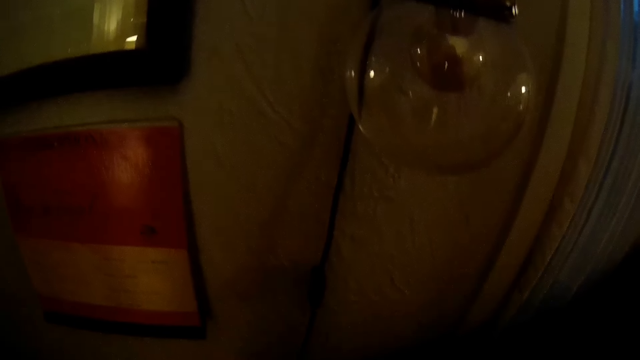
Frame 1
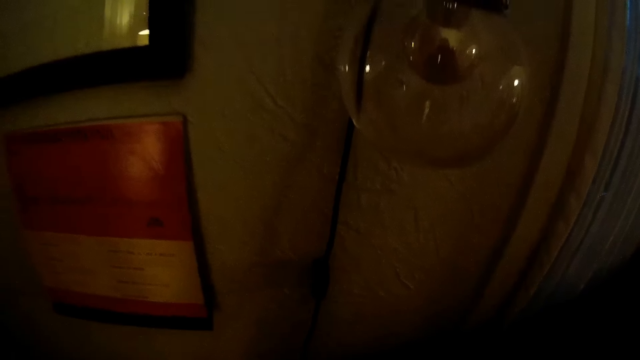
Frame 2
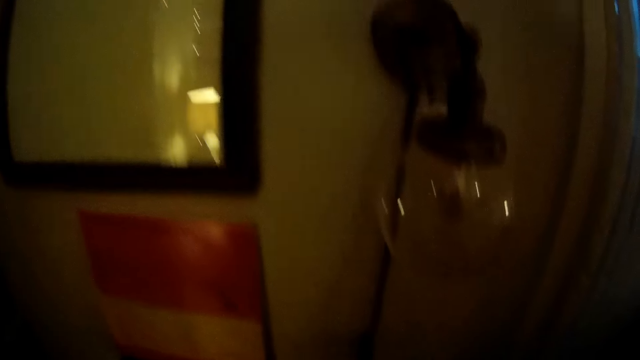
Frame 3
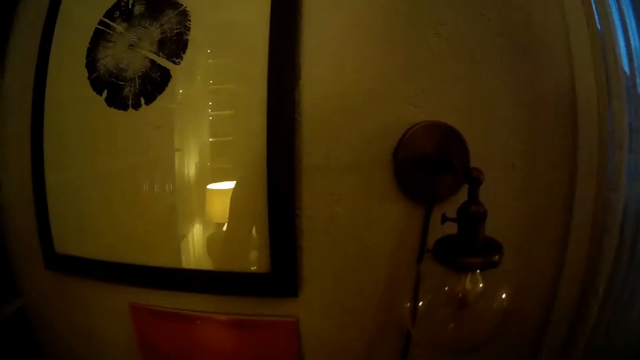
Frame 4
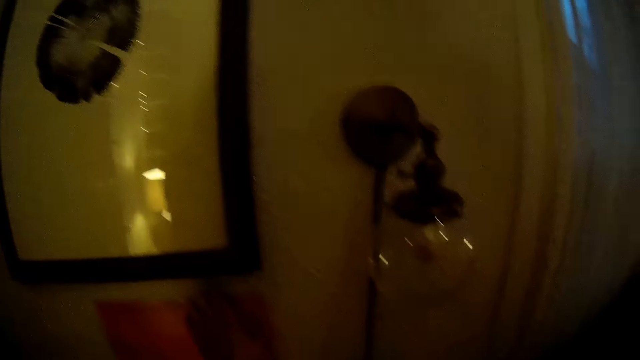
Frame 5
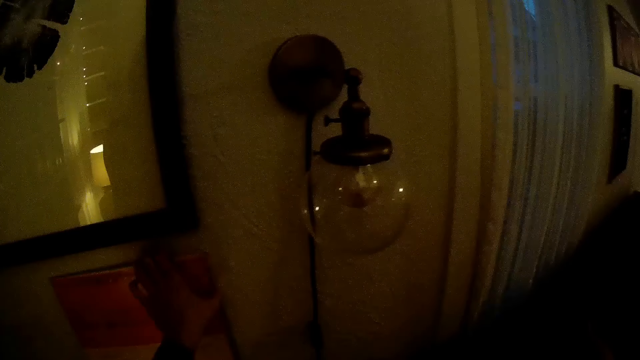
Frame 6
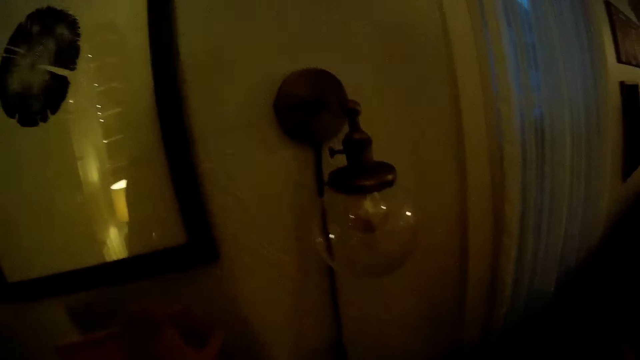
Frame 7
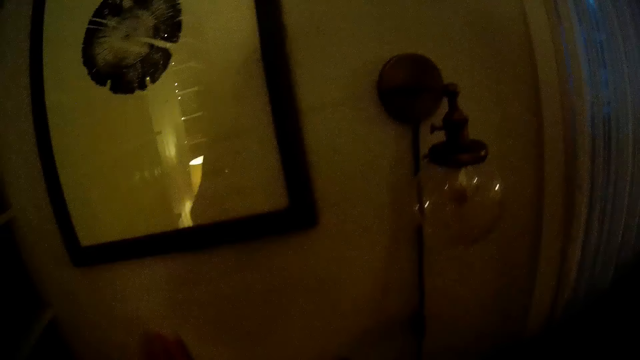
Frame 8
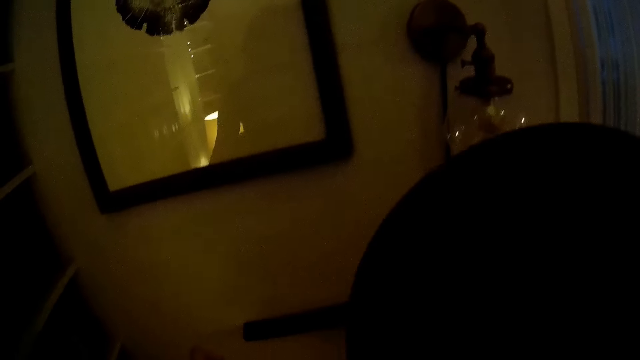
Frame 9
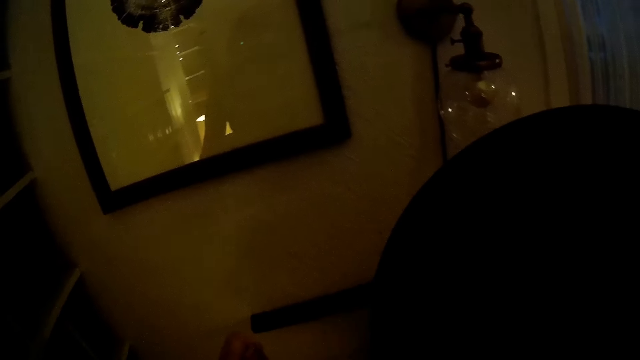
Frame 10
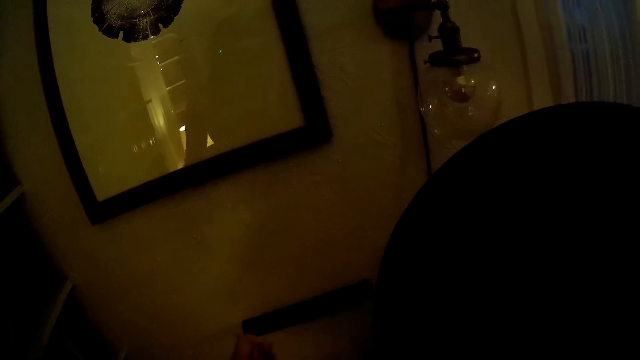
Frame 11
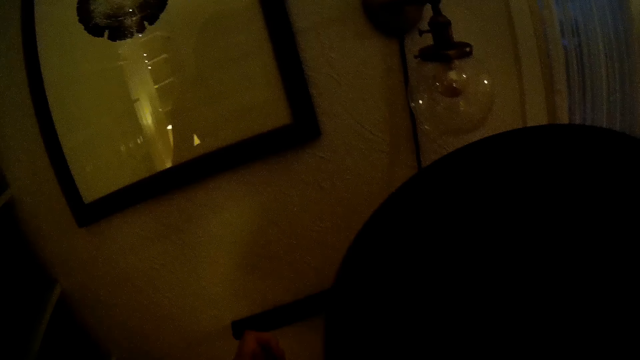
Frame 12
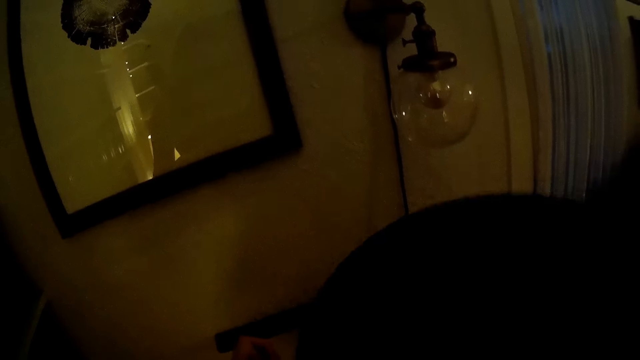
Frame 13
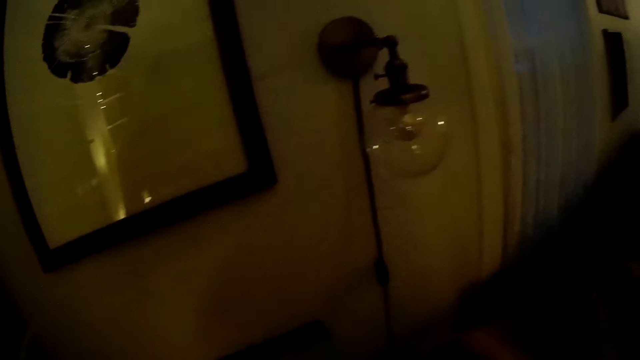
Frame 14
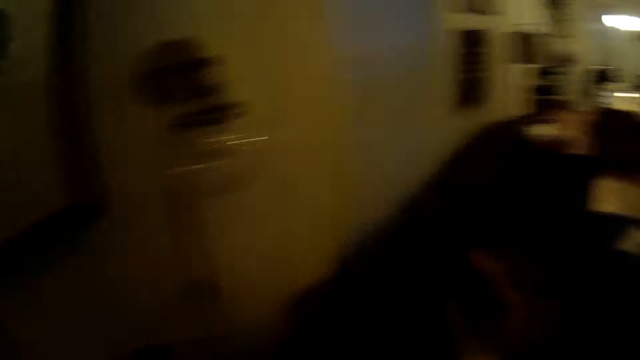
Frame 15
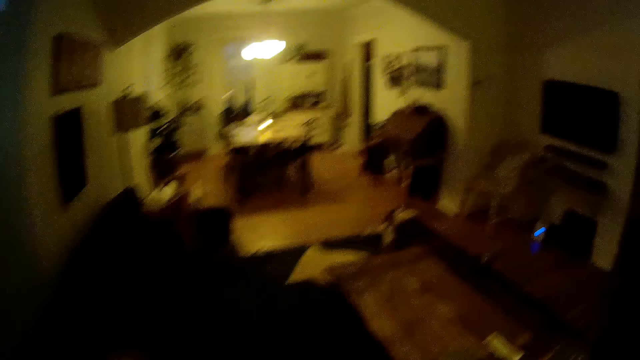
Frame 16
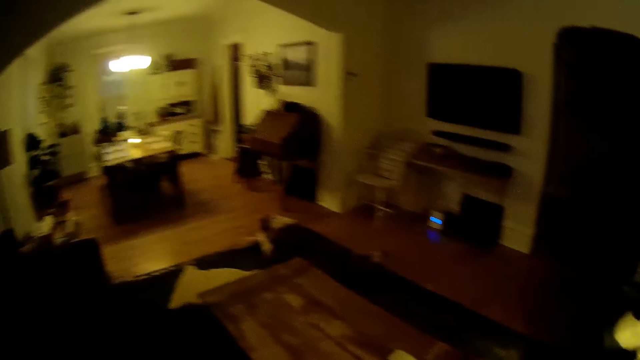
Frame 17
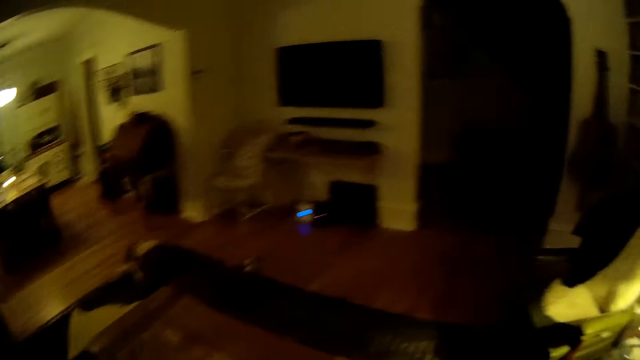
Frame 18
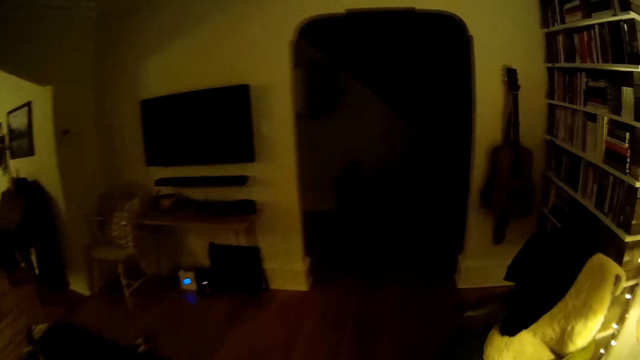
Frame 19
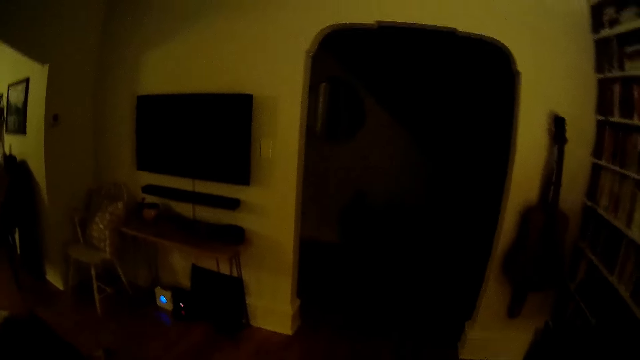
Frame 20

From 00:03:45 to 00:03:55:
The camera wearer picks up a music tape pack from a wall with her left hand. She holds a music tape in her right hand. She puts the music tape inside the music tape pack in her left hand. She walks.

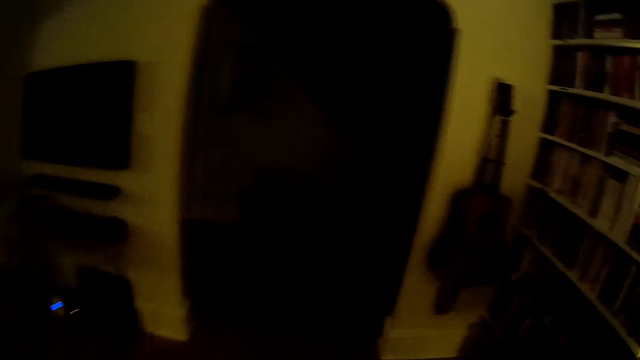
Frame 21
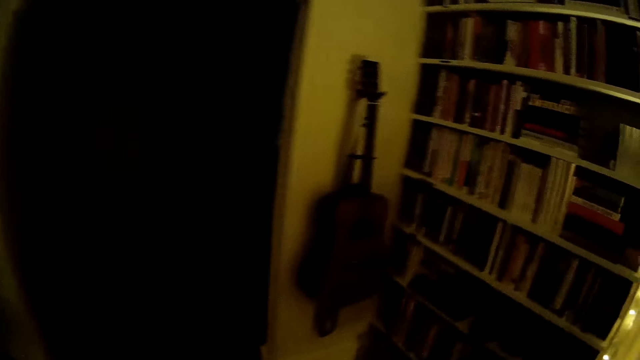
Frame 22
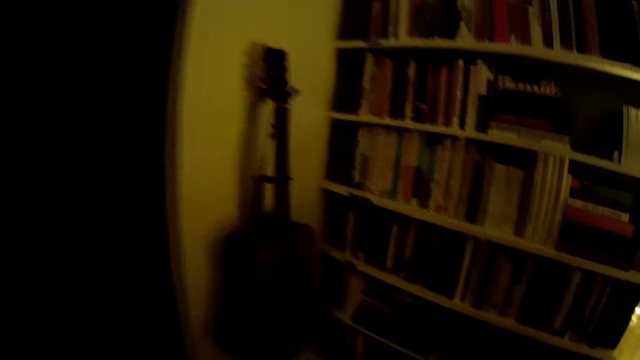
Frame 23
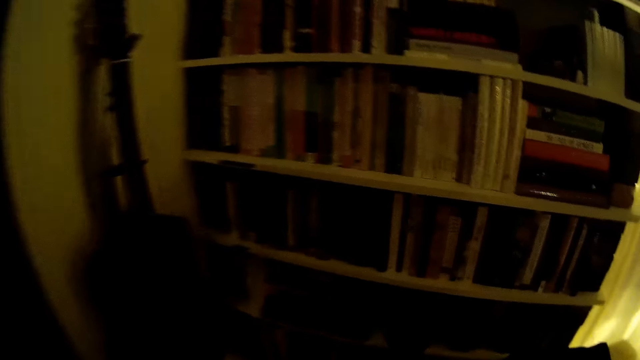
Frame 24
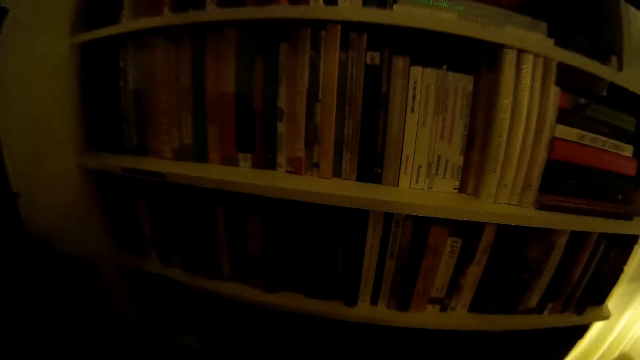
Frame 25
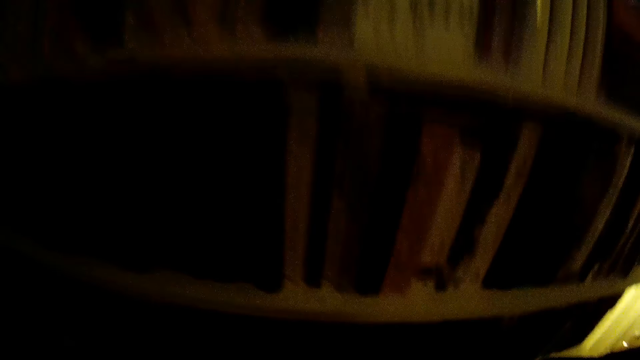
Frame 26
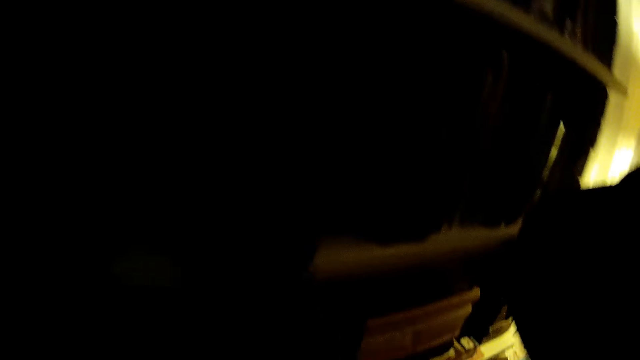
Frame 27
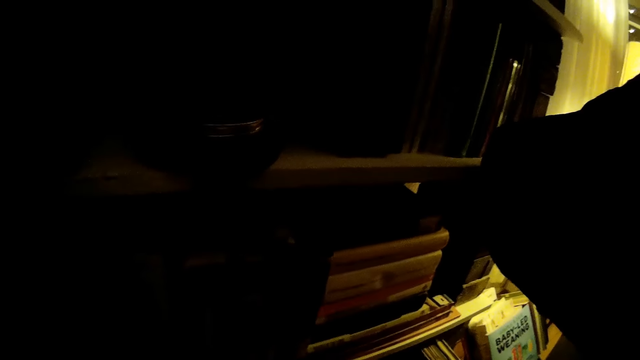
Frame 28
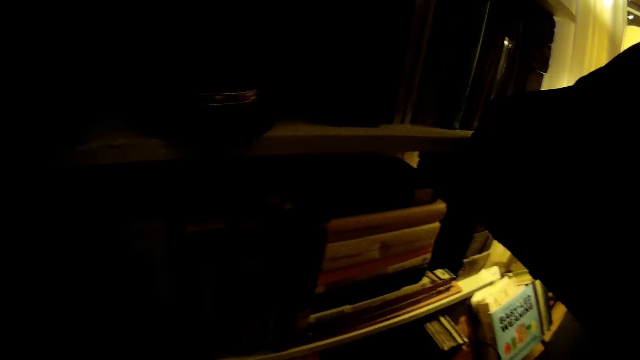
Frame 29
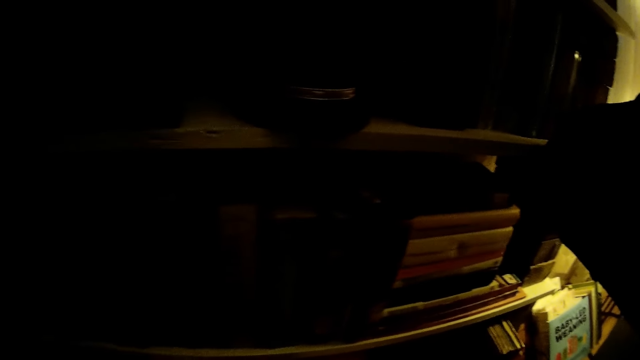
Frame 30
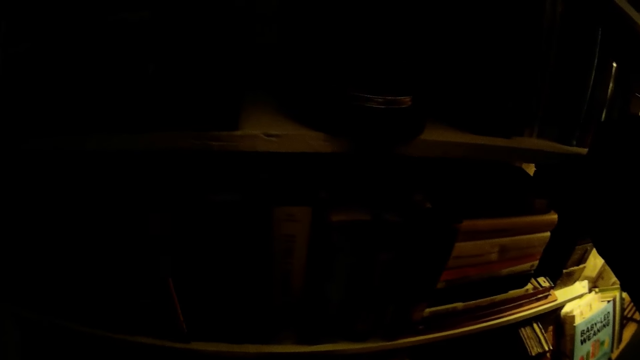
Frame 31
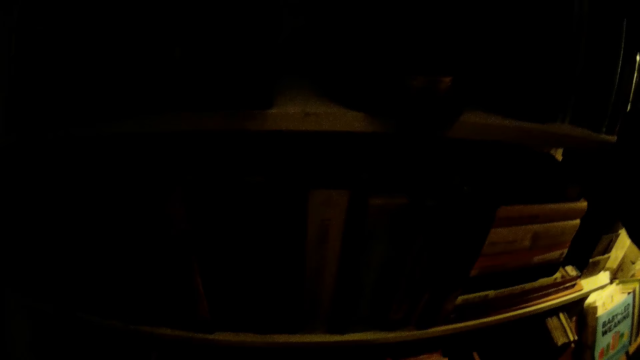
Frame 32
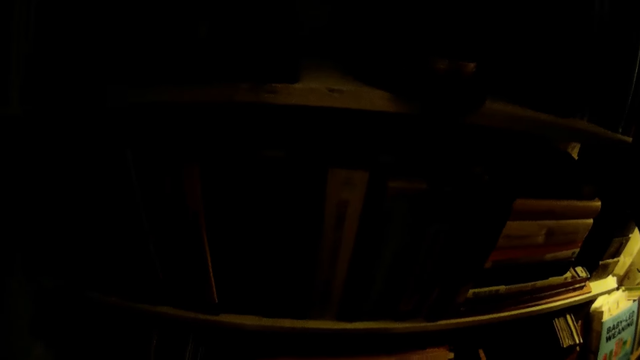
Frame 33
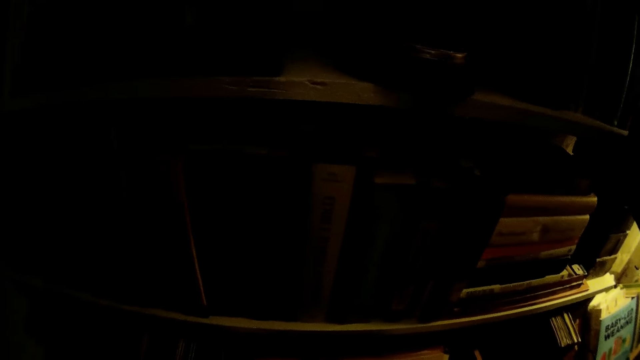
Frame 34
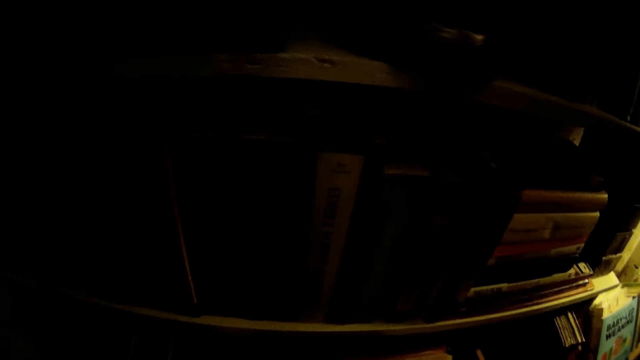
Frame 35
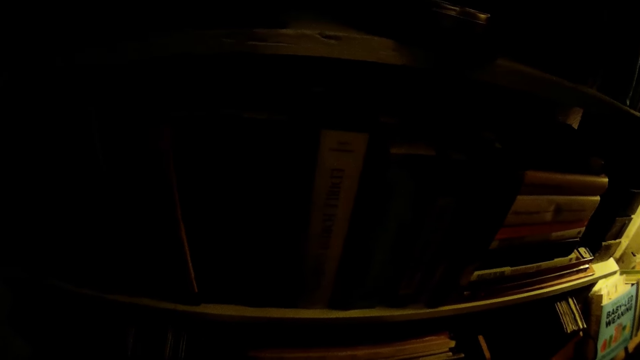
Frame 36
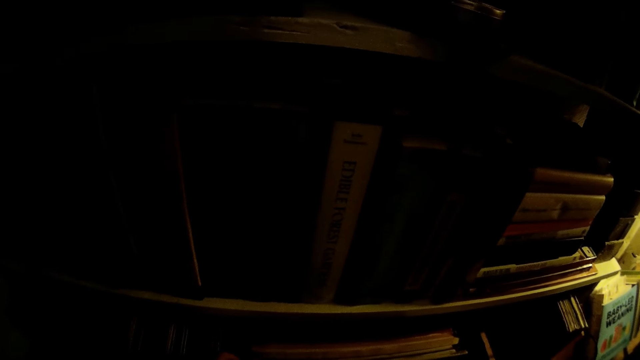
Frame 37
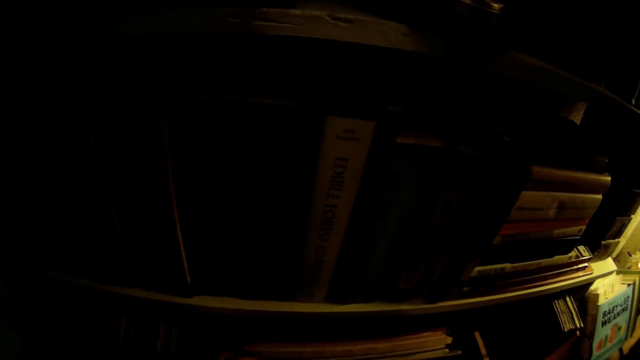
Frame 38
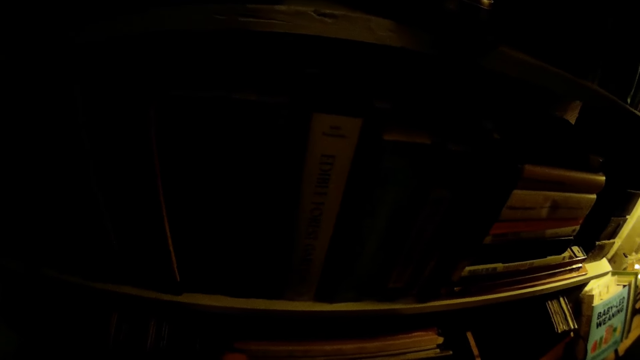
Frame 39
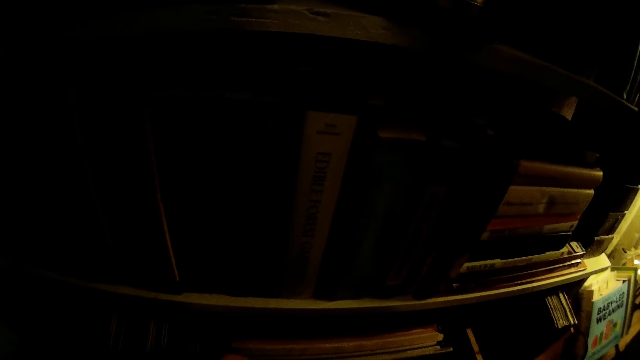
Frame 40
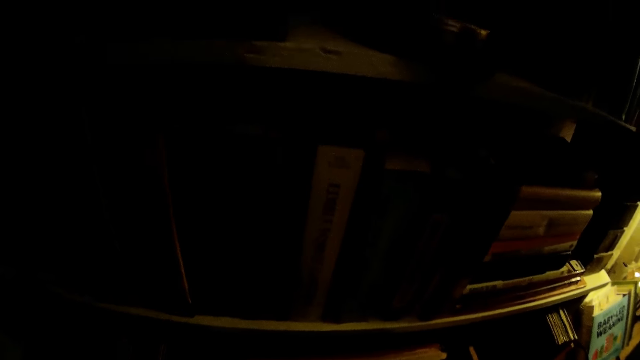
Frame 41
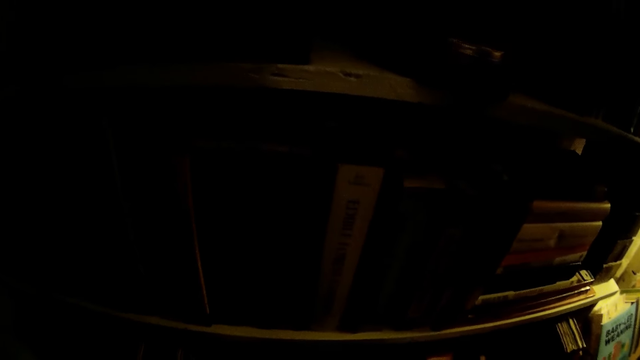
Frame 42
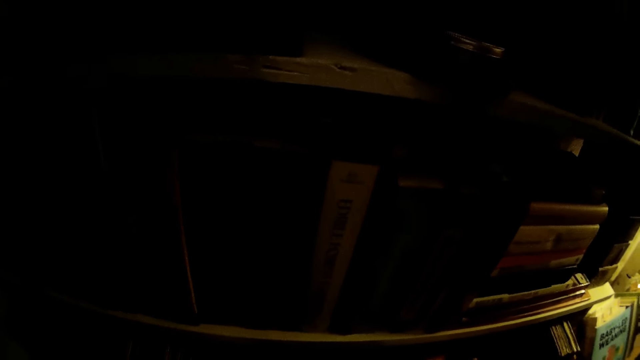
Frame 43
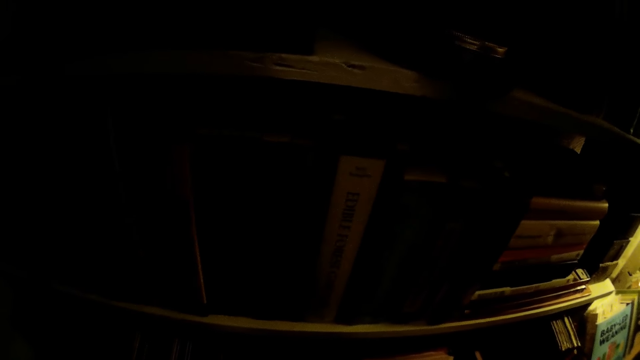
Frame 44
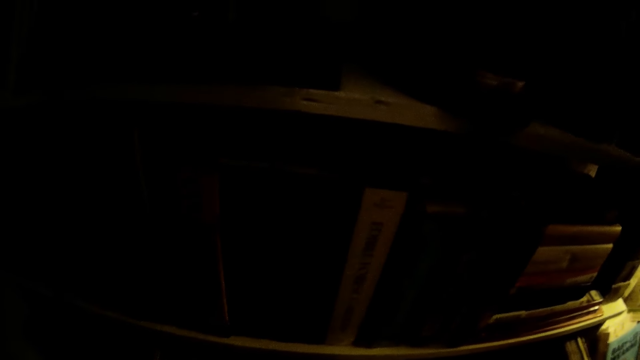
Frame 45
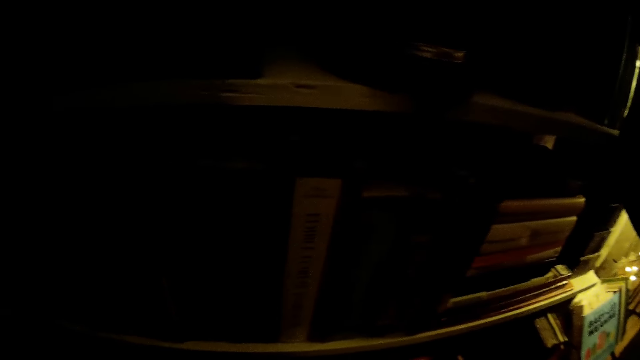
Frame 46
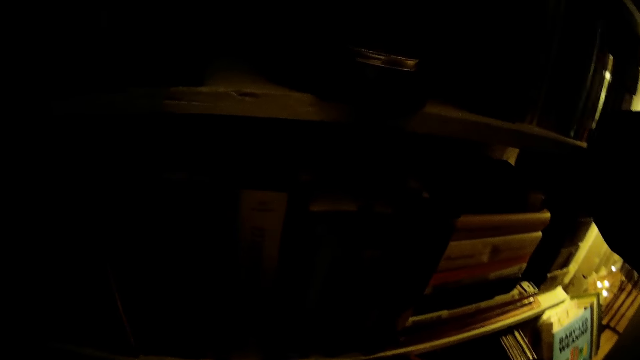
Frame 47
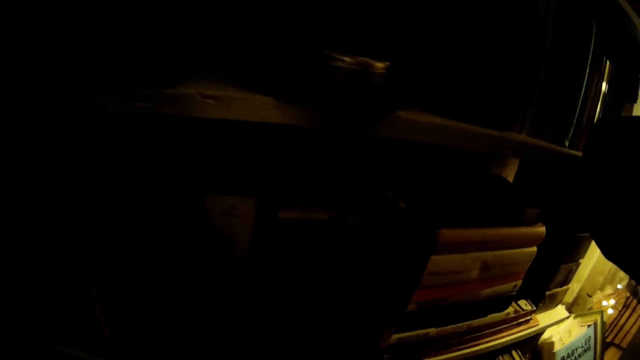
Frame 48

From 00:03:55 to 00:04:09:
The camera wearer looks at the bookshelf. She opens a drawer with her right hand.
